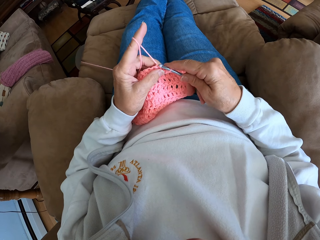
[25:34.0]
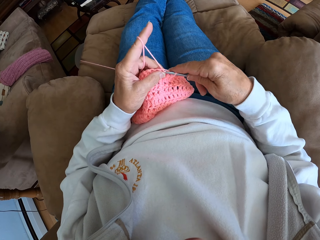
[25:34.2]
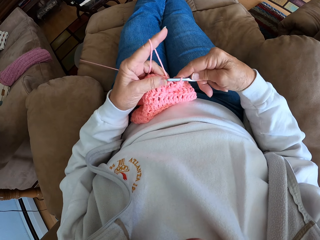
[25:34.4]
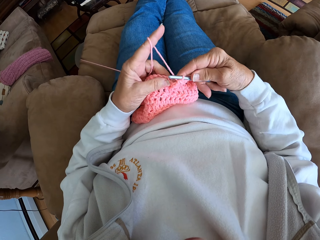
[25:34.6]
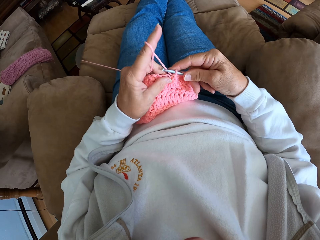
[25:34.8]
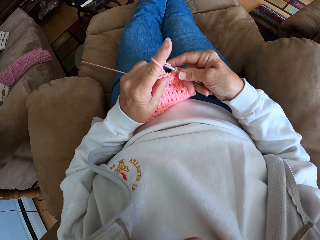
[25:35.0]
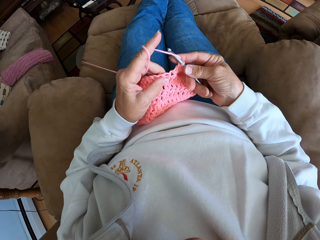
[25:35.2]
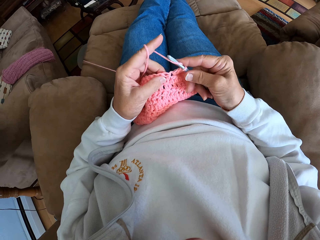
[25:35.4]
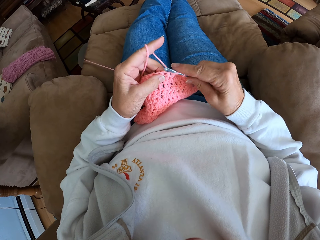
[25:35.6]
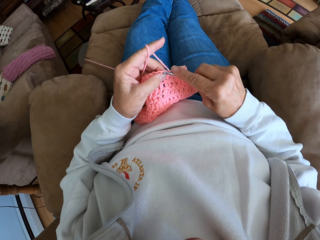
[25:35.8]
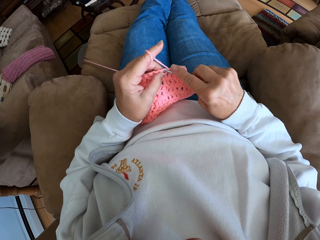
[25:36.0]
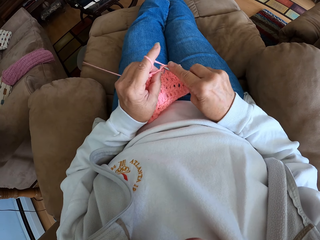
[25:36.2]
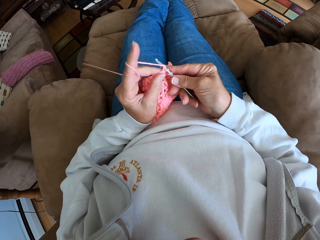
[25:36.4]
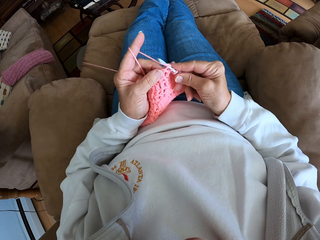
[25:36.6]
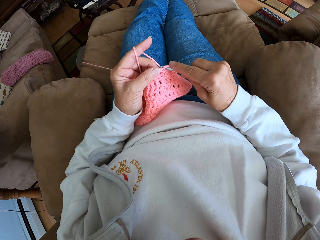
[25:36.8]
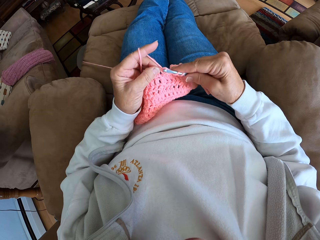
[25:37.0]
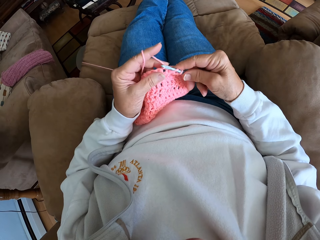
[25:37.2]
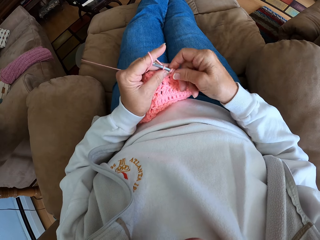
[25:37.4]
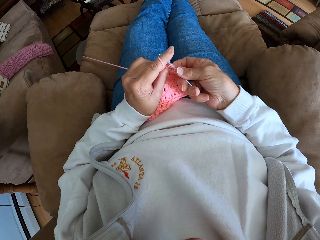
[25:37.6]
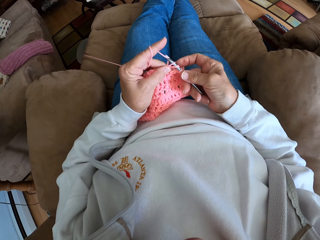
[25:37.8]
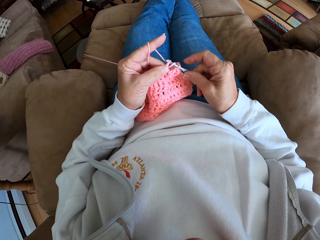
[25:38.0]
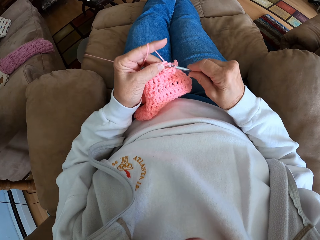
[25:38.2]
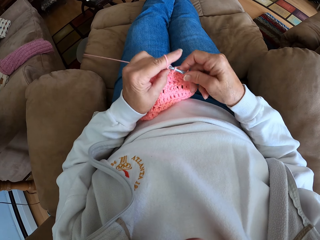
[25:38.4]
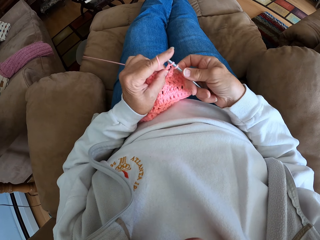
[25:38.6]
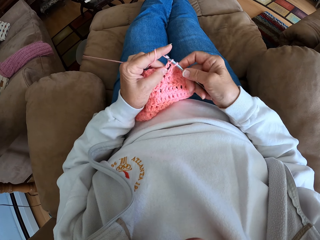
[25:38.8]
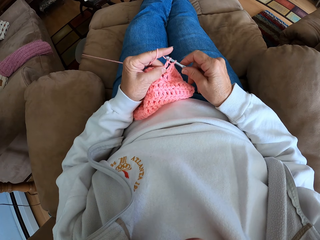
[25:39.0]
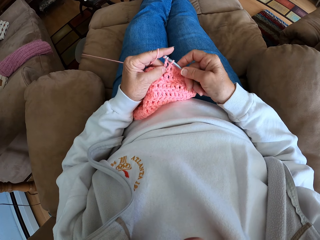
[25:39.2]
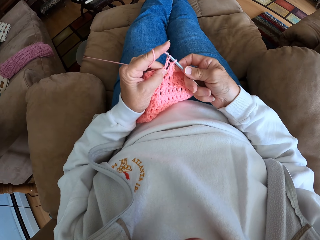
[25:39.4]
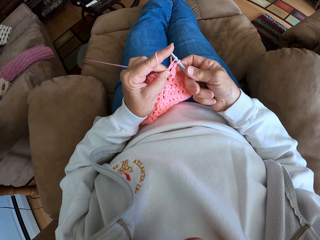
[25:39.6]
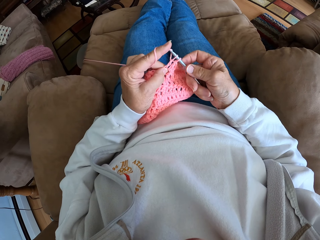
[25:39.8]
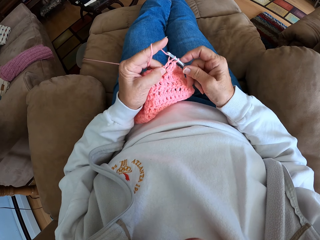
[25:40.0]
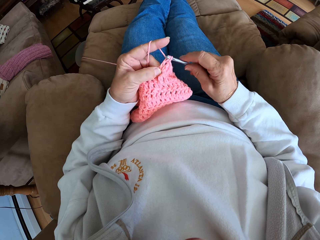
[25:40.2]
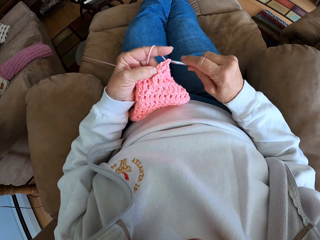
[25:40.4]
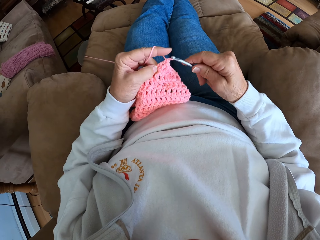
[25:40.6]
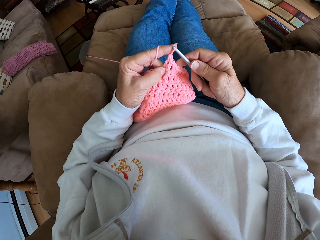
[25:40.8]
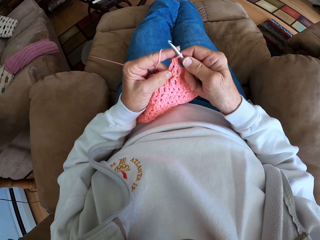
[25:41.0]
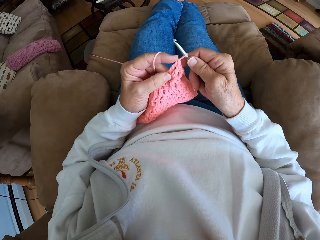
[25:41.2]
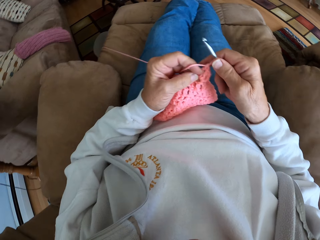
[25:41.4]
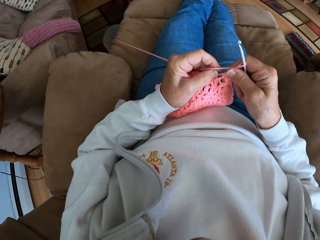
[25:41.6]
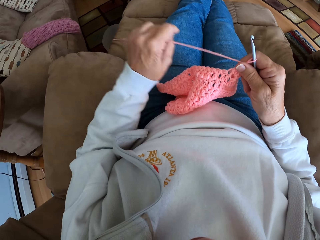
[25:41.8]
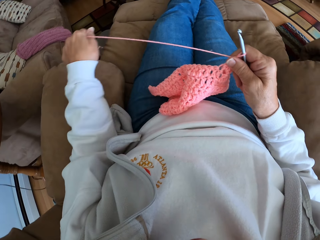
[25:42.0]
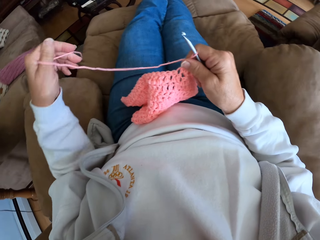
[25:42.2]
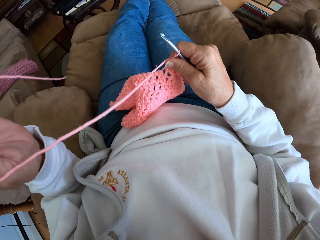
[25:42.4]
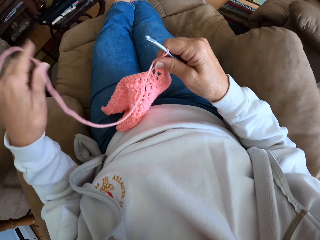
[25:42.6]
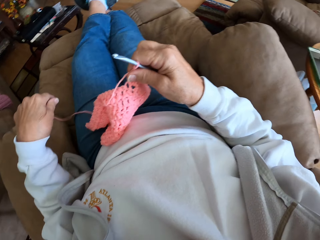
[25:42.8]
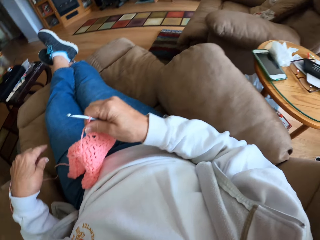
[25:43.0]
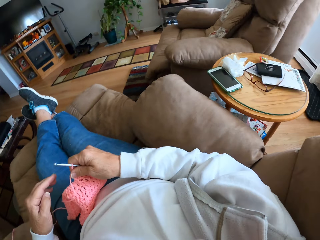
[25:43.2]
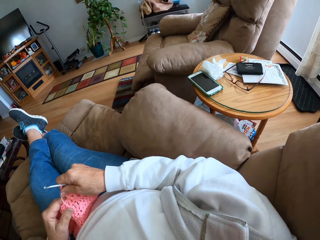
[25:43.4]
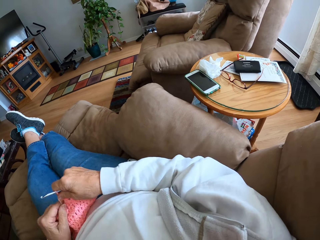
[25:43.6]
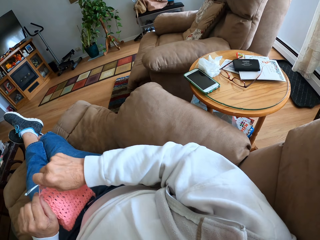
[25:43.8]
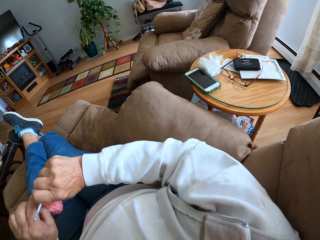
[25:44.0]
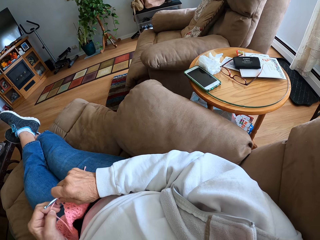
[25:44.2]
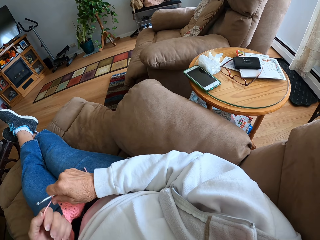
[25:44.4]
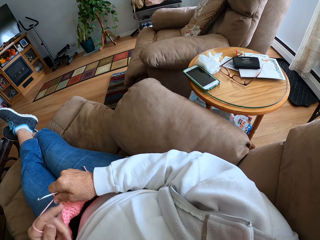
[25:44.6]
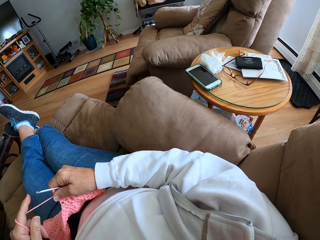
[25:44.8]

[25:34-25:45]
The camera wearer drags the yarn up. They look around.

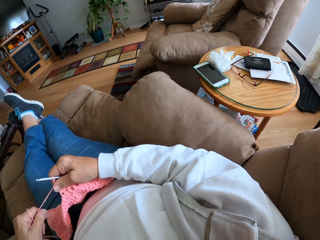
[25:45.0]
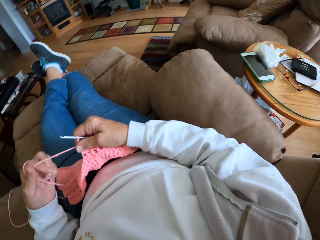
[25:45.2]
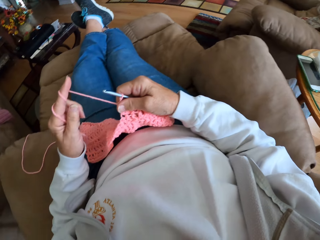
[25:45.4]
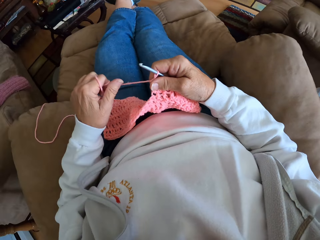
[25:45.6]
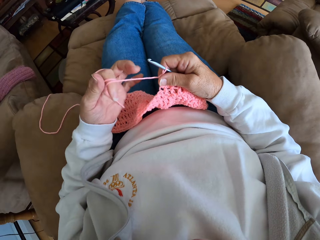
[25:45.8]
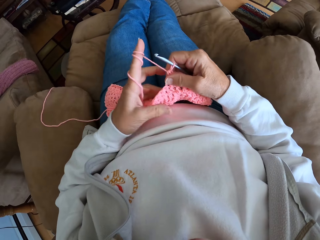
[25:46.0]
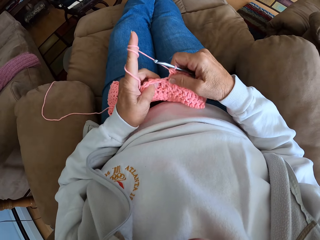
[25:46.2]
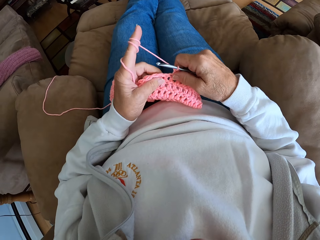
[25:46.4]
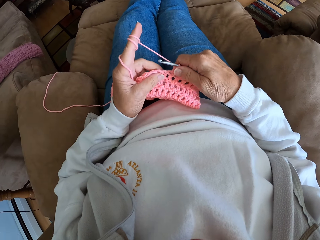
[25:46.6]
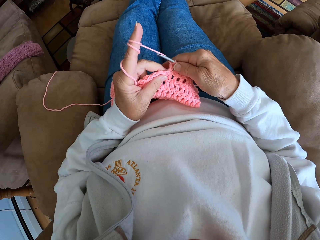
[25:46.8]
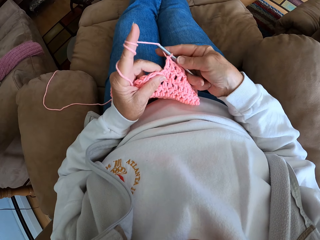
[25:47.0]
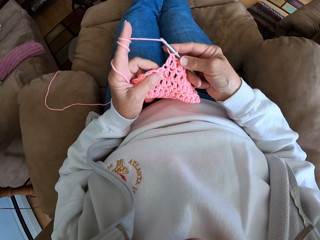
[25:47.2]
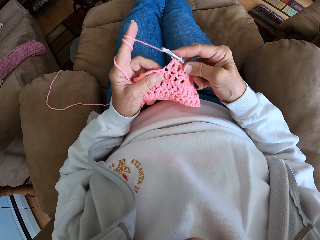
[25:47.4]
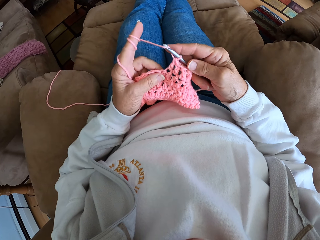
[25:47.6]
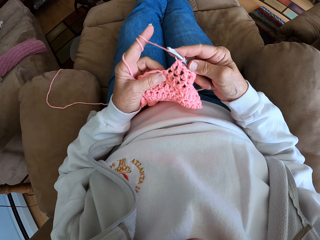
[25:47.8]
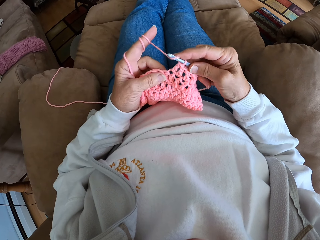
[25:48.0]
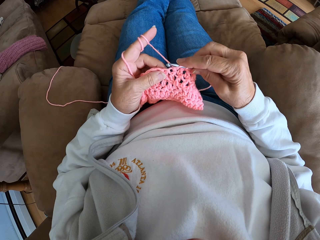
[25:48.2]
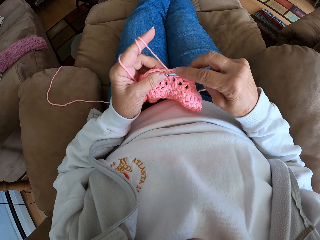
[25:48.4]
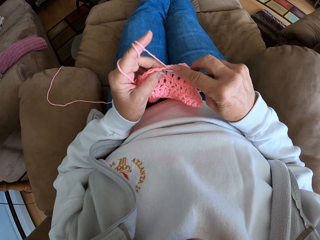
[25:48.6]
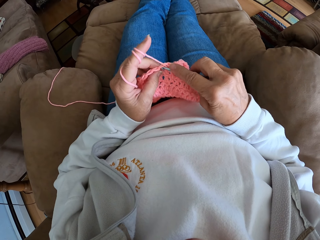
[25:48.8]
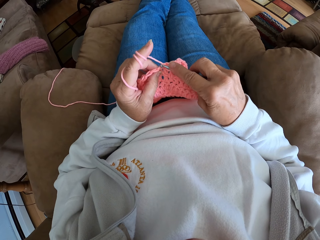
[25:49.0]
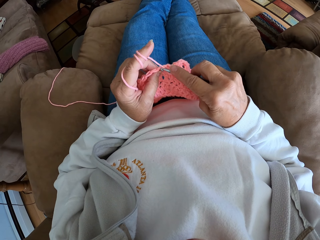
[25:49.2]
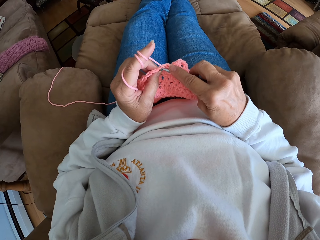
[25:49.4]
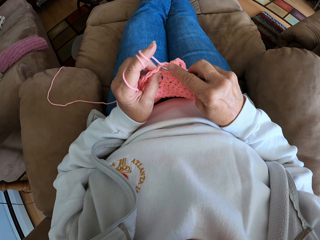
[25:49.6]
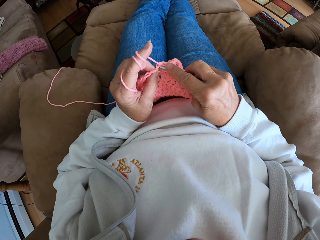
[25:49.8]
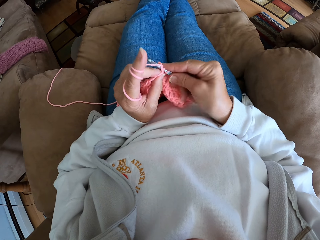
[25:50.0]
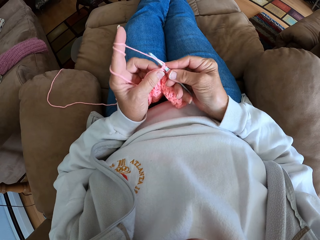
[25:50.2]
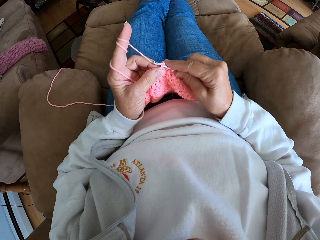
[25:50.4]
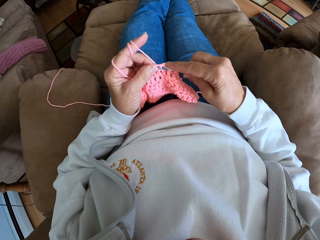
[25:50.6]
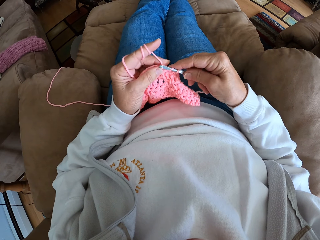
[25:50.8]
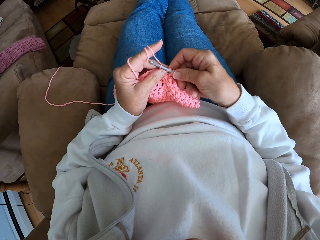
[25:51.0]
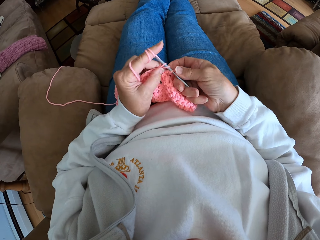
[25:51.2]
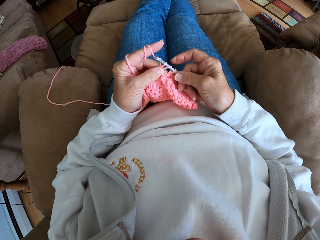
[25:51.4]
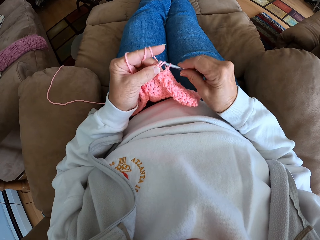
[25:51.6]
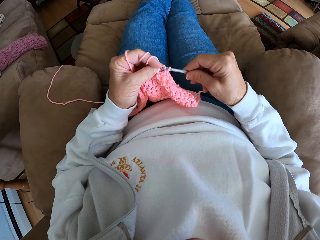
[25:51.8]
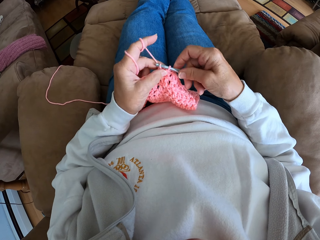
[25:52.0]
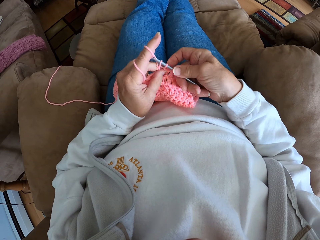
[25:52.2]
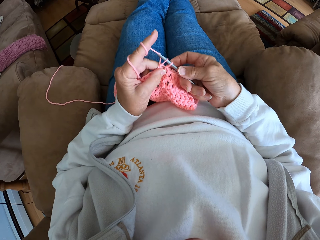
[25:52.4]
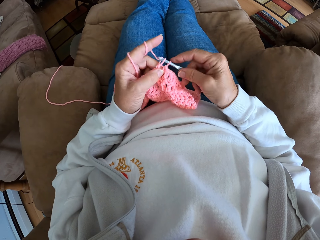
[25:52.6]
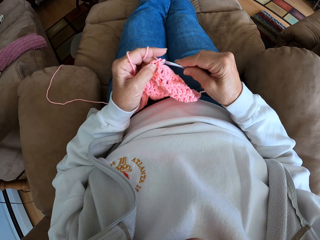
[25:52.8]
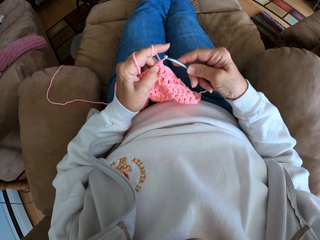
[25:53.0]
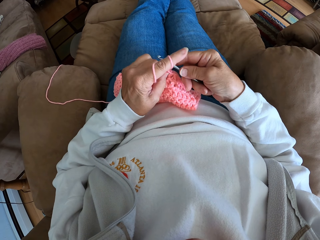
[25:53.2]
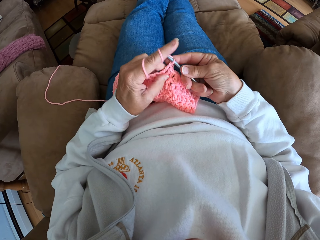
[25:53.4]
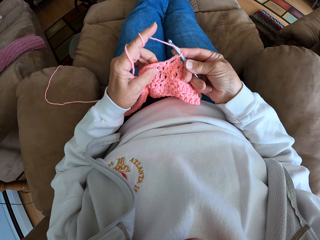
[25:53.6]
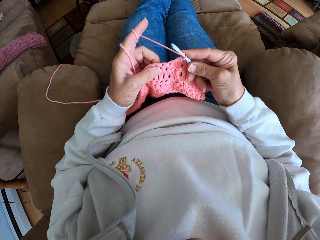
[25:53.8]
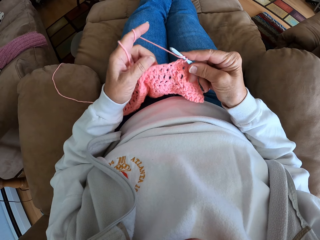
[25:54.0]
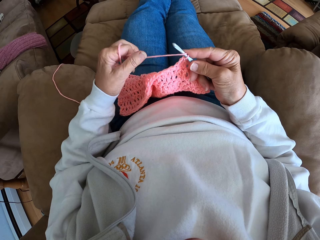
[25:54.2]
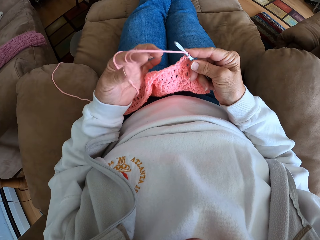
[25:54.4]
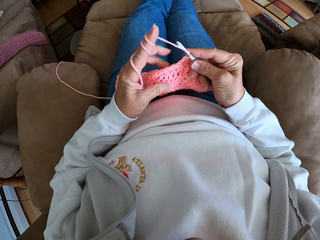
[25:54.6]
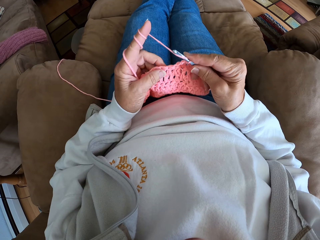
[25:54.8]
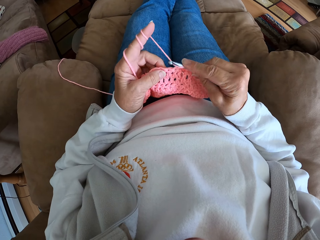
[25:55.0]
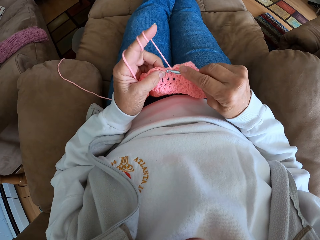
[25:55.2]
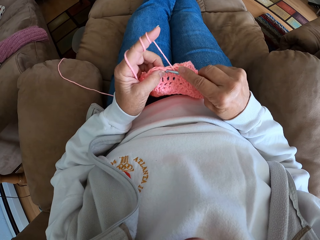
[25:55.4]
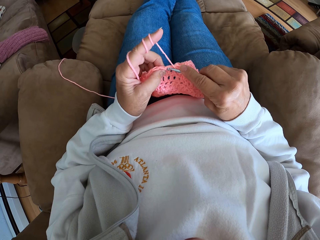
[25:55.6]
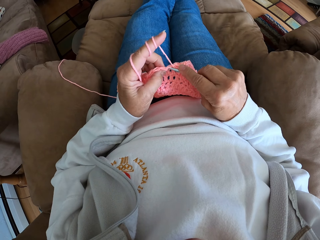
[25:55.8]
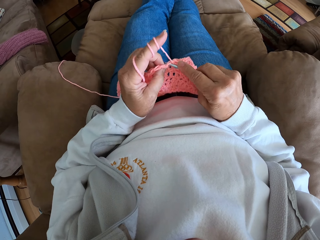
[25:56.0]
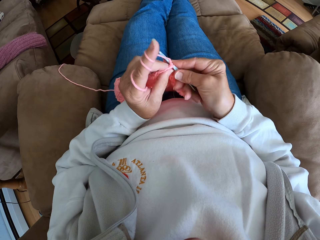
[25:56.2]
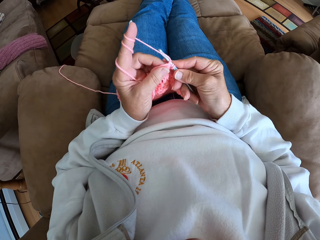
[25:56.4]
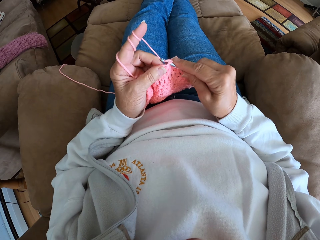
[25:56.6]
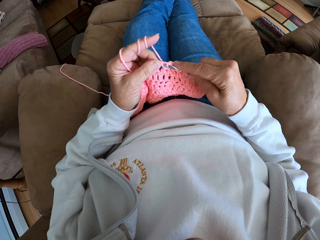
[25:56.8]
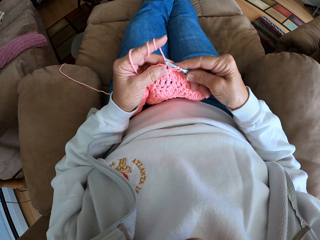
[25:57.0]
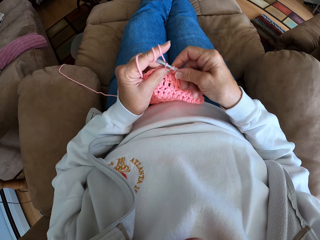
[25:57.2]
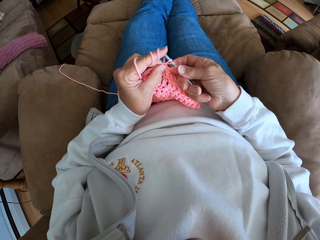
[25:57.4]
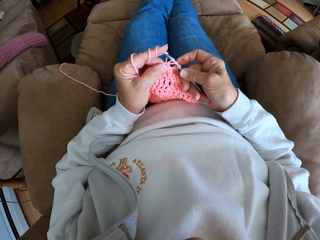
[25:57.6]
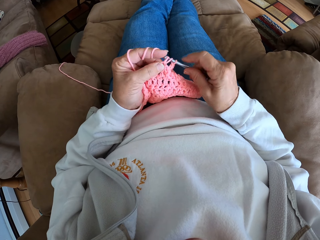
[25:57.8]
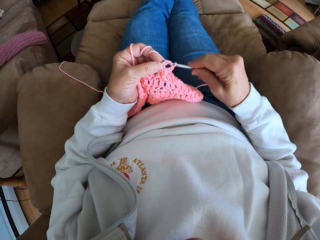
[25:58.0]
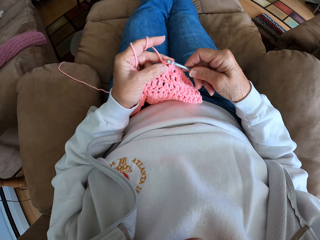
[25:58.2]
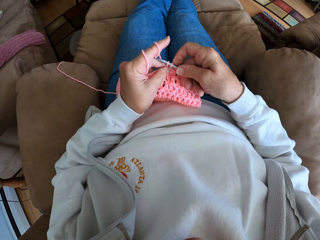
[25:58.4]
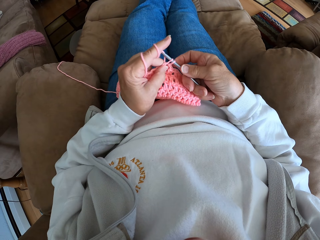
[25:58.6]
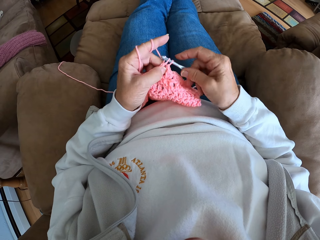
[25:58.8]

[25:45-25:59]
The camera wearer adjusts the yarn with her hands. She pulls the yarn. She holds the cloth. She crochets with the yarn. She pulls the yarn. She adjusts the yarn with her hands. She crochets with the yarn.
